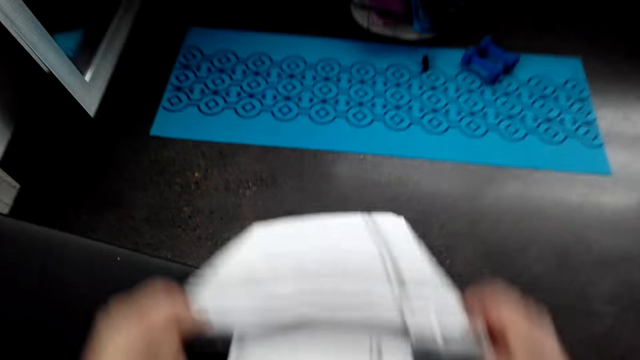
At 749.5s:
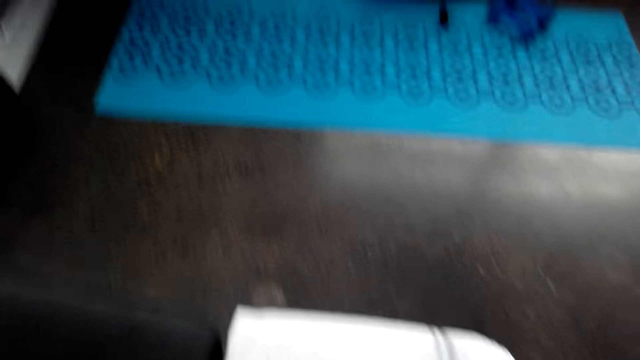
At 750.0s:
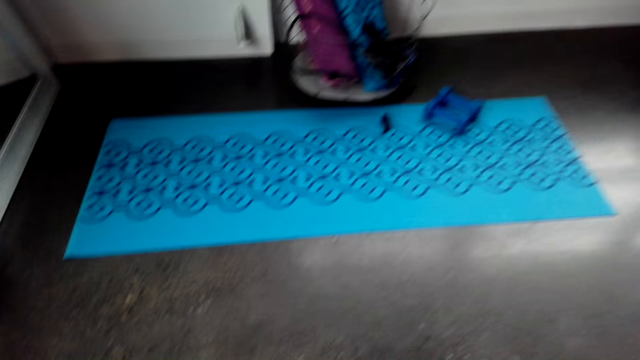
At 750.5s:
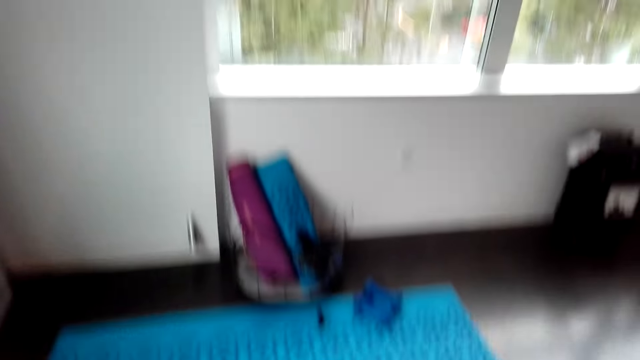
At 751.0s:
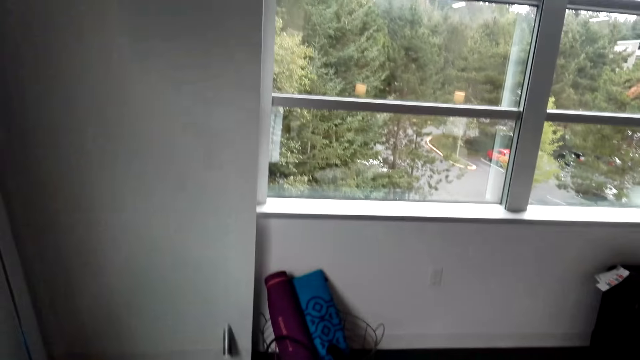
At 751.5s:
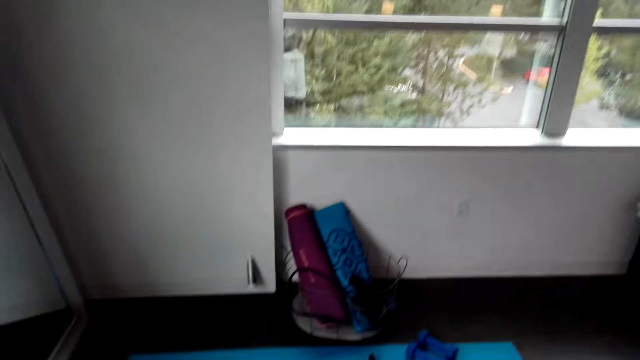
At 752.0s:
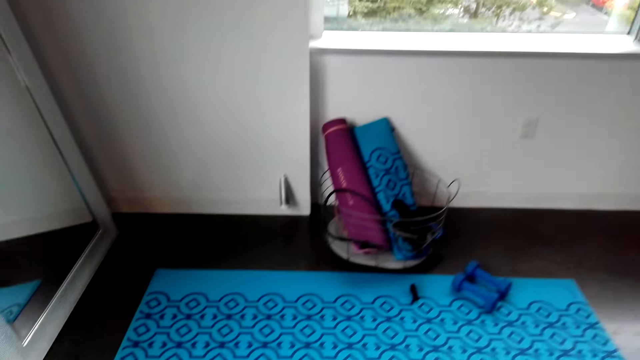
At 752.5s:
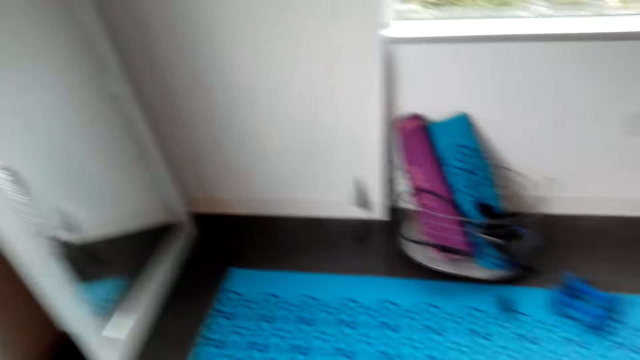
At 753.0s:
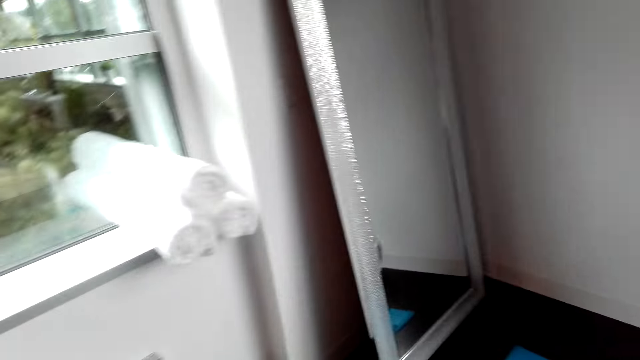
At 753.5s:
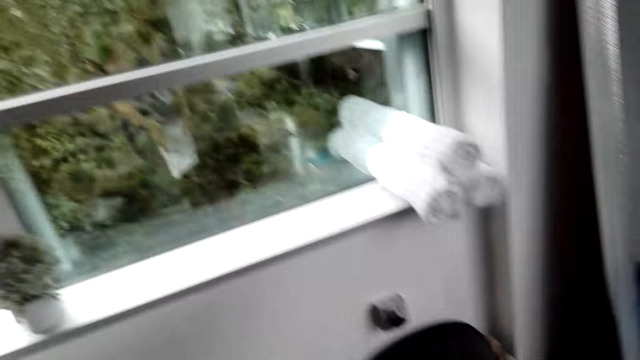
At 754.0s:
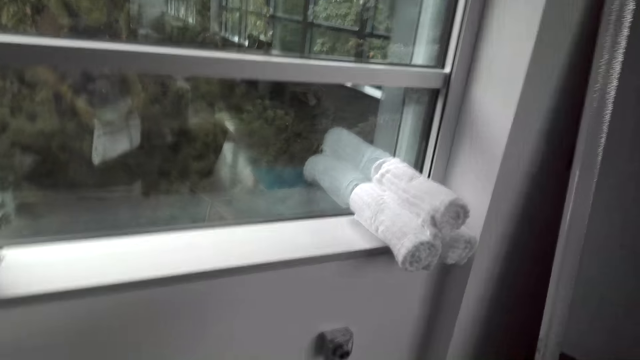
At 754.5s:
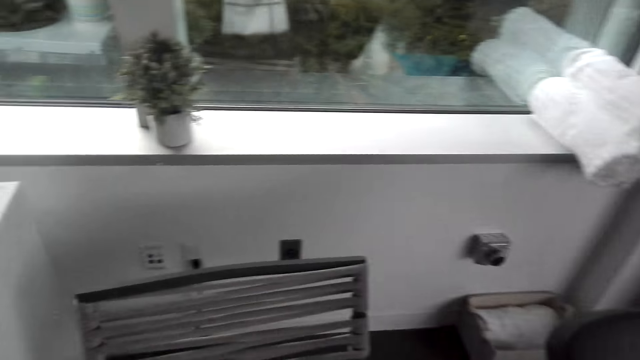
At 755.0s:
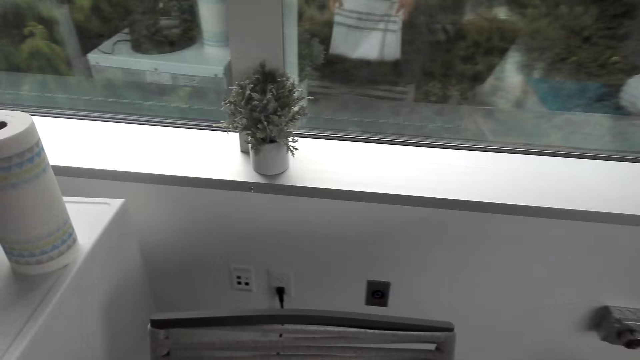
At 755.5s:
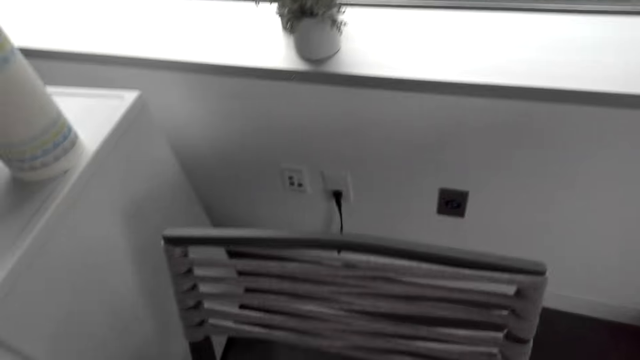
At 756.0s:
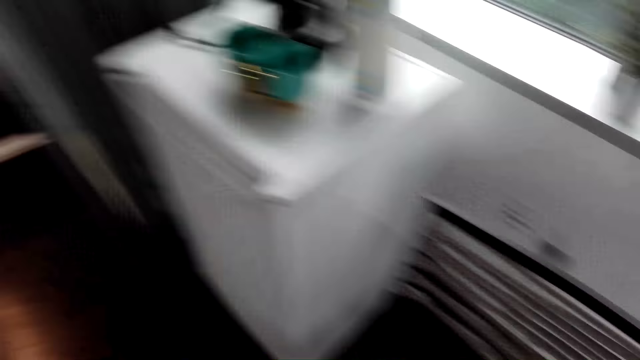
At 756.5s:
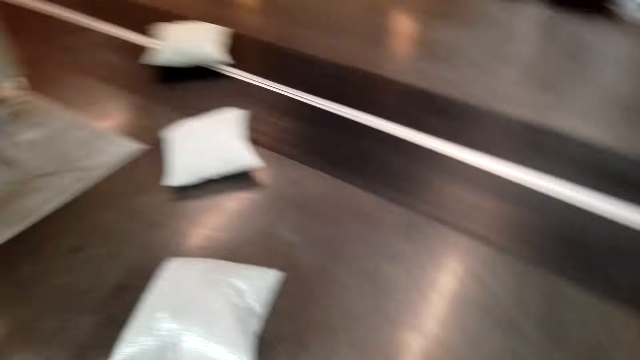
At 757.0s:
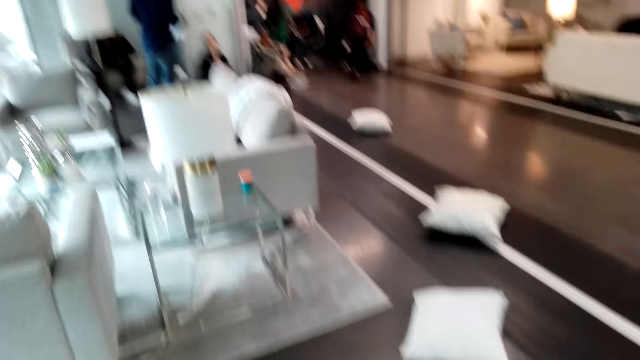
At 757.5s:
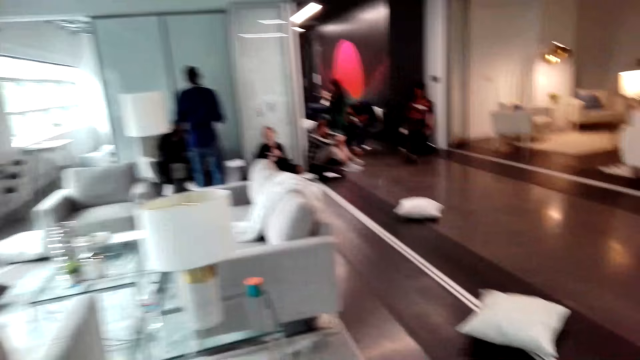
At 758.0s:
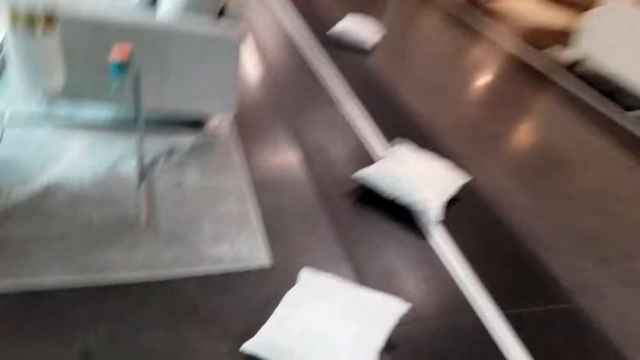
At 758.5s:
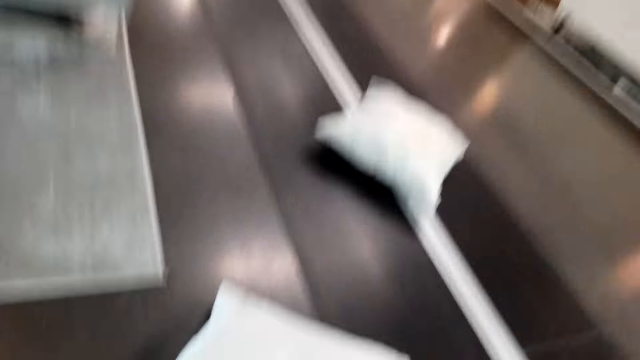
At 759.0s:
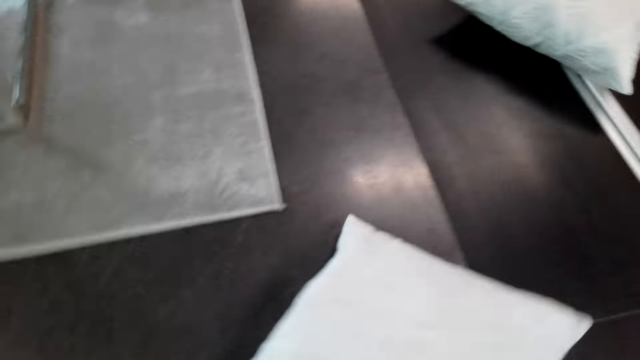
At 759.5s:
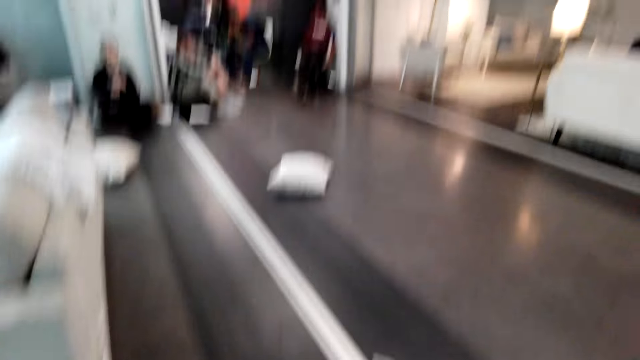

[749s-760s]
The camera wearer puts the throw blanket on the exercise chair.

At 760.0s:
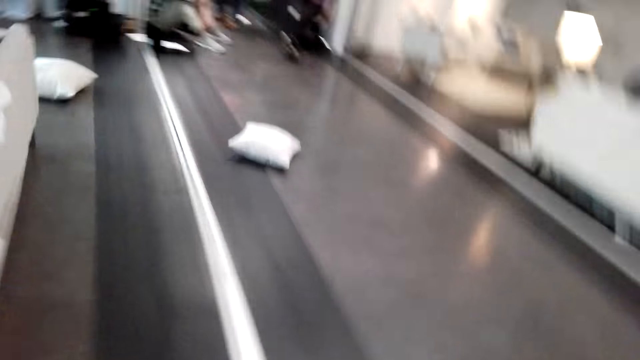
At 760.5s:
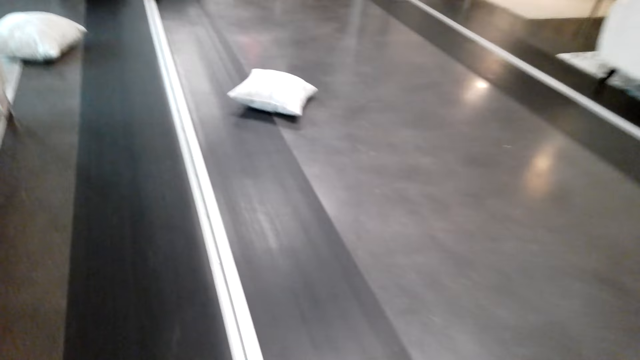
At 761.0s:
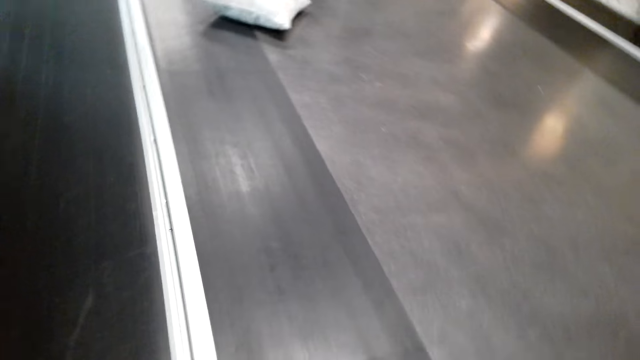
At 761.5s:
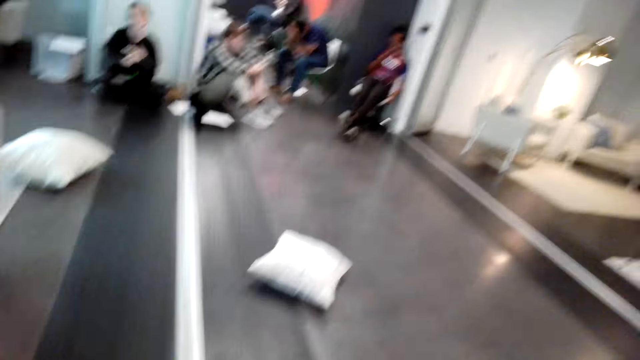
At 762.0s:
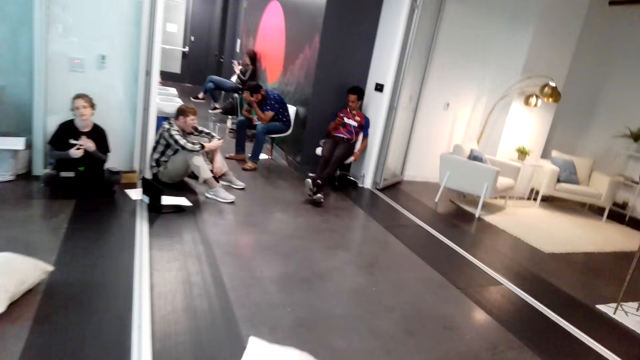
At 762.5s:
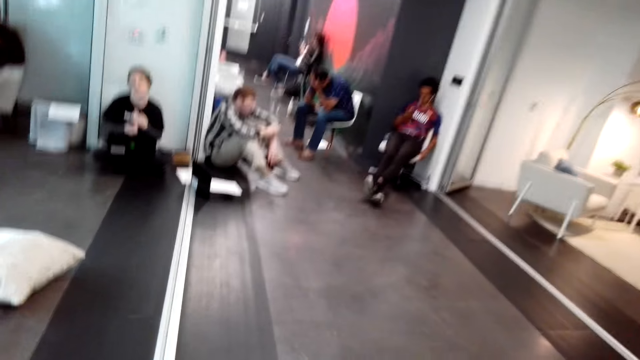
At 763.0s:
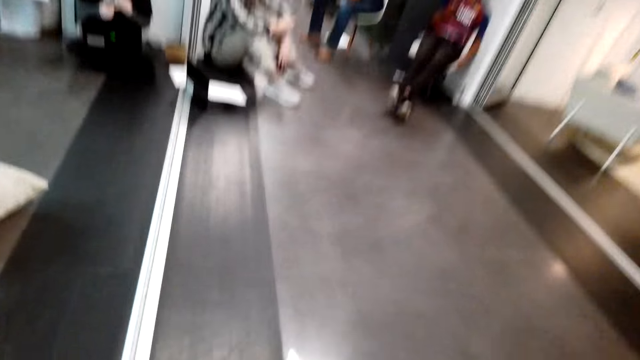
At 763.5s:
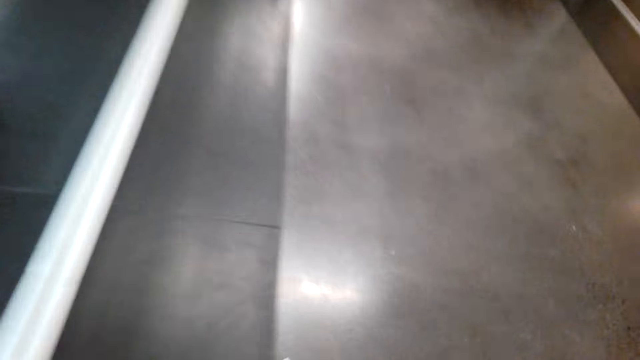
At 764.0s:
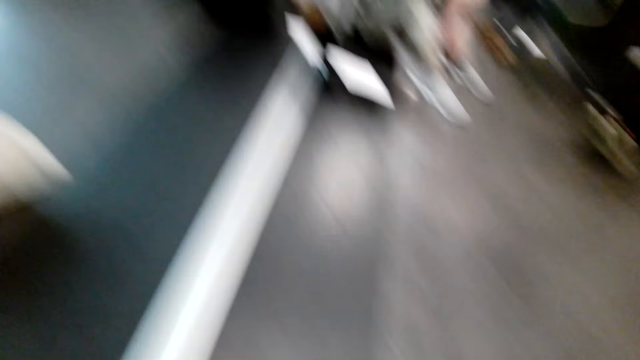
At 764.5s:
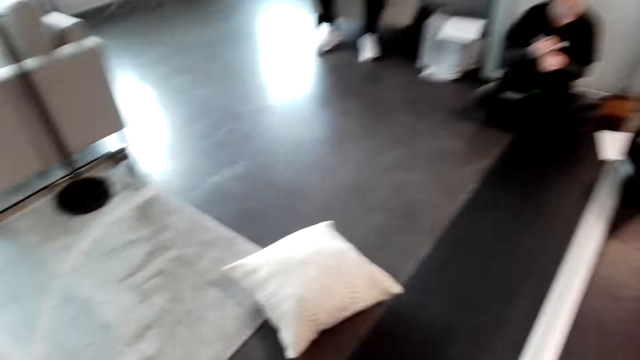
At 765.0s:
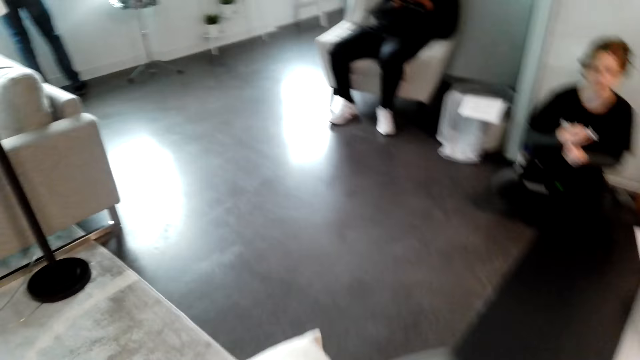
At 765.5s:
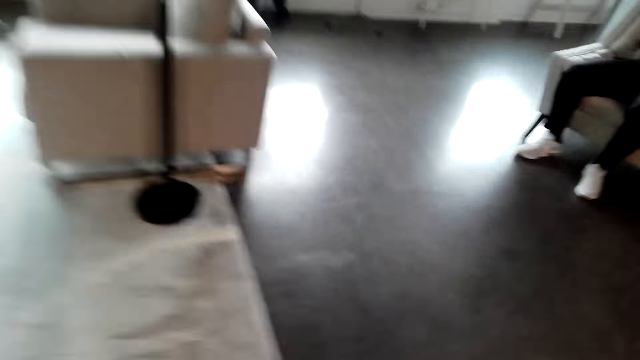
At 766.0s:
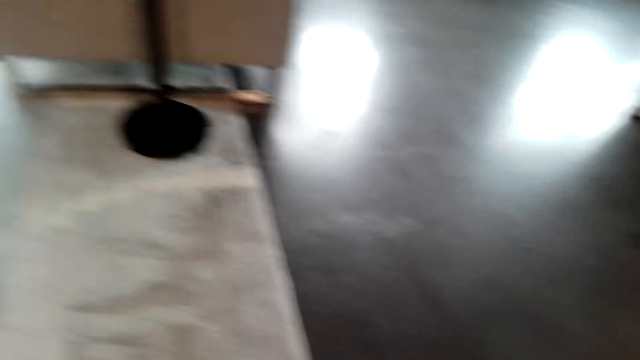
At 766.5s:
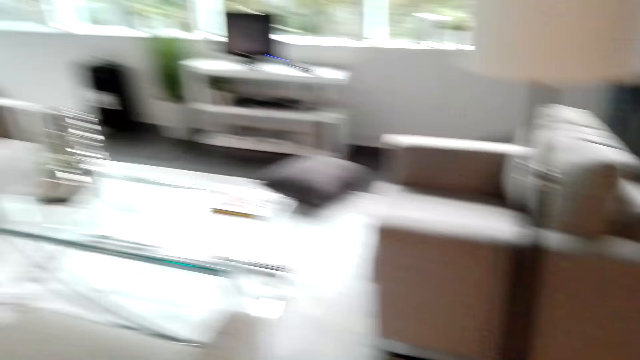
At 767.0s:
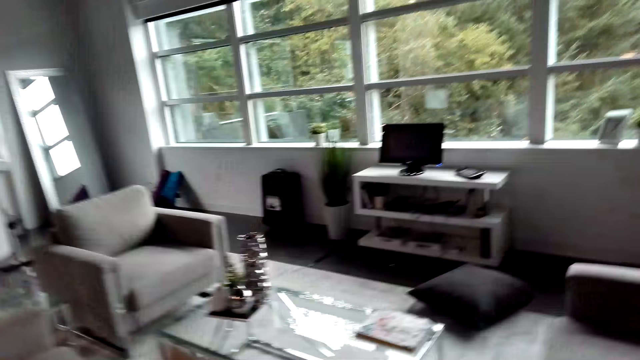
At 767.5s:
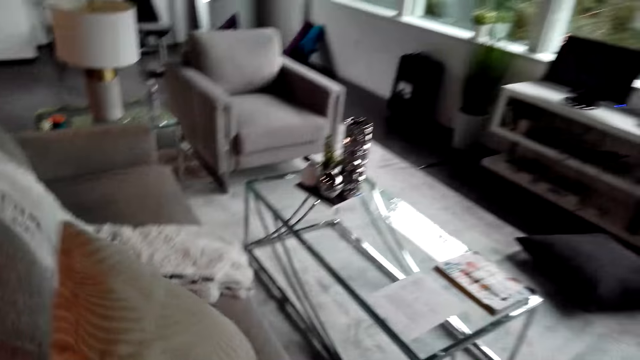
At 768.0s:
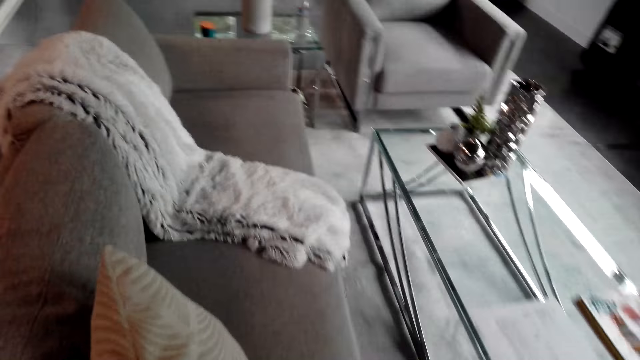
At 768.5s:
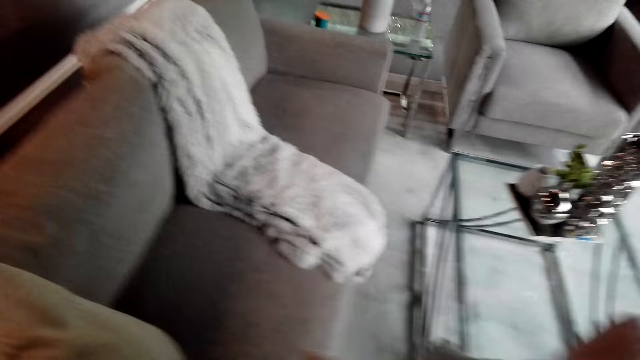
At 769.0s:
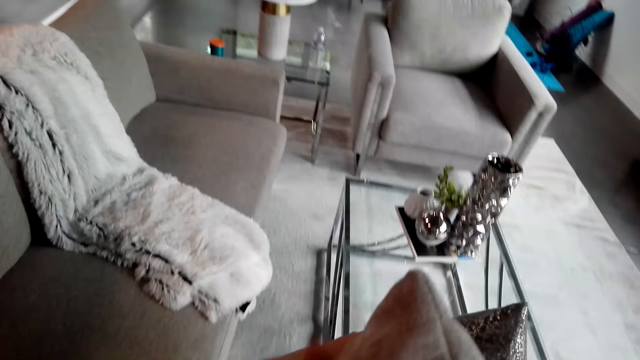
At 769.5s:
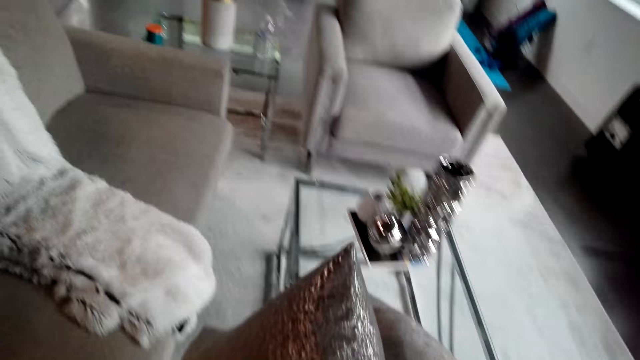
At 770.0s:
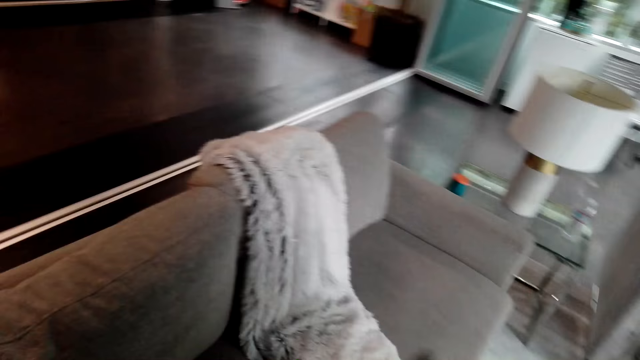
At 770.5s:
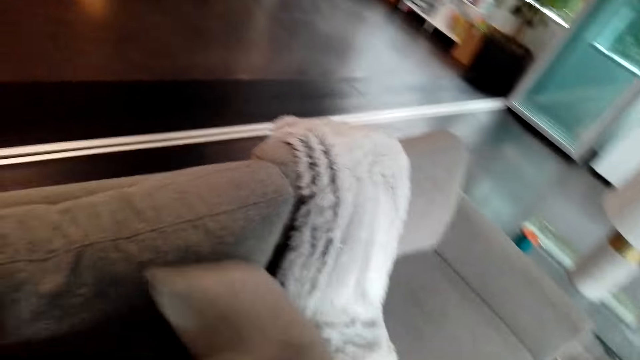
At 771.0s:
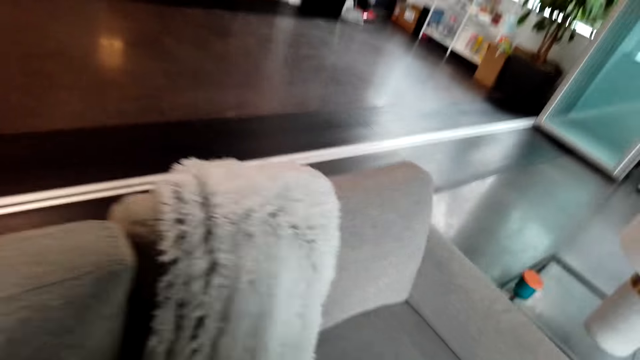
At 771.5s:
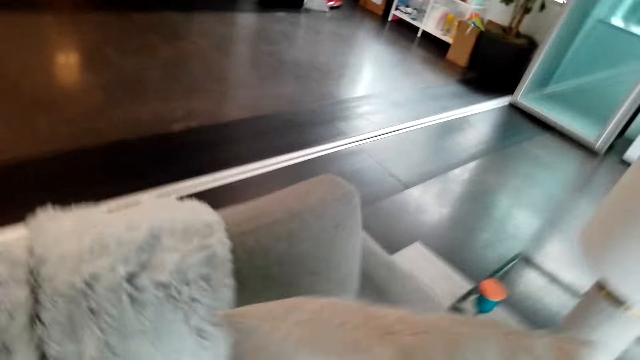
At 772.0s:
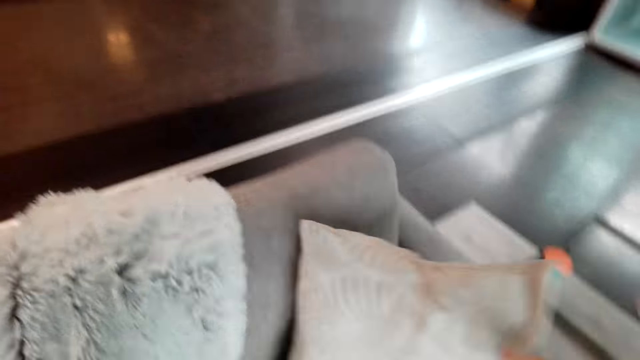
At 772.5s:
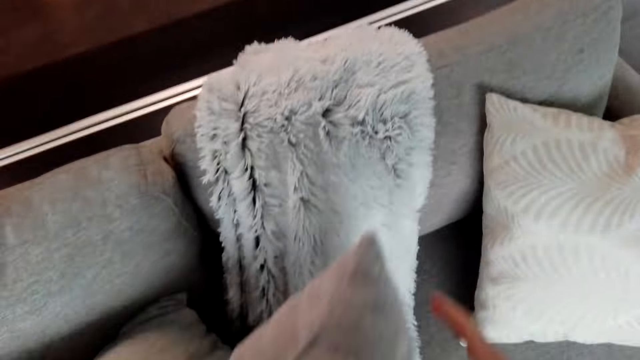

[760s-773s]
The camera wearer arranges pillows. They put the throw pillow on the sofa.
